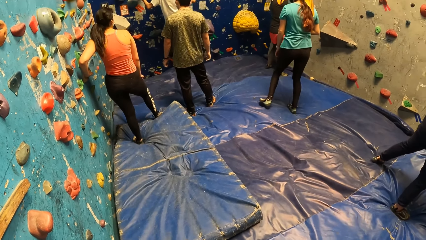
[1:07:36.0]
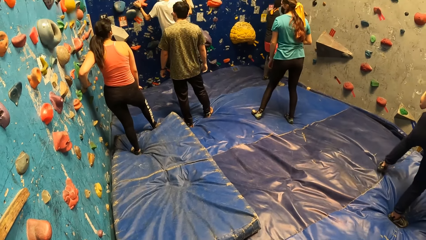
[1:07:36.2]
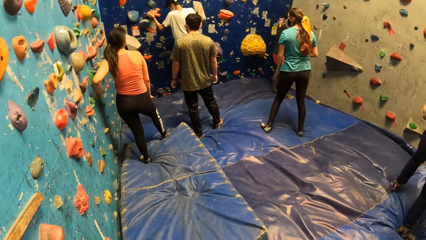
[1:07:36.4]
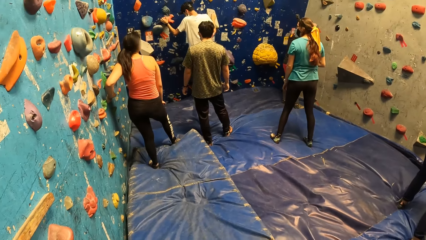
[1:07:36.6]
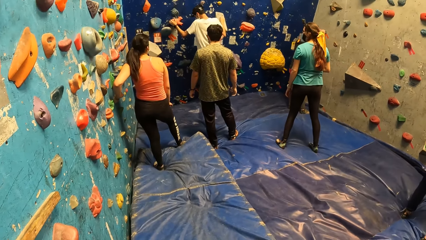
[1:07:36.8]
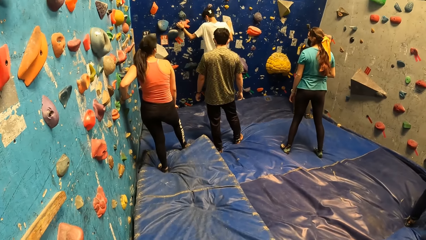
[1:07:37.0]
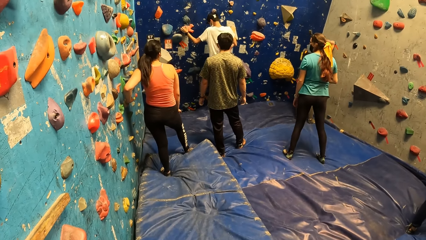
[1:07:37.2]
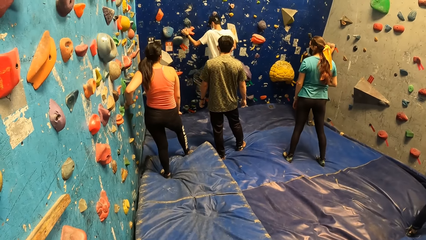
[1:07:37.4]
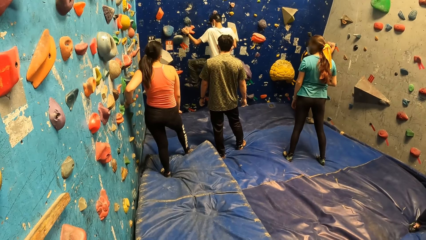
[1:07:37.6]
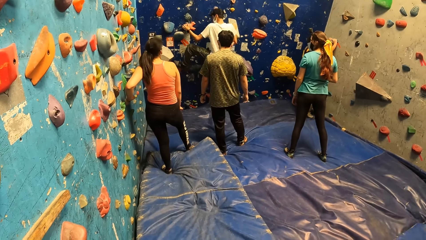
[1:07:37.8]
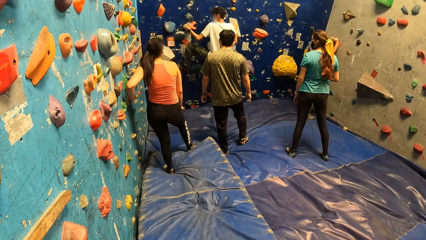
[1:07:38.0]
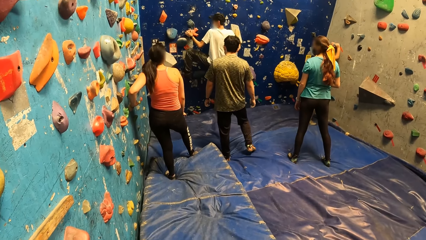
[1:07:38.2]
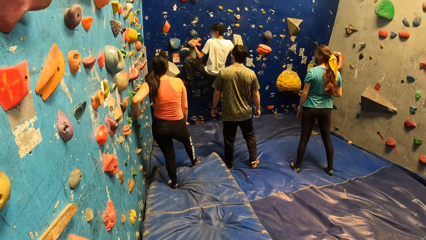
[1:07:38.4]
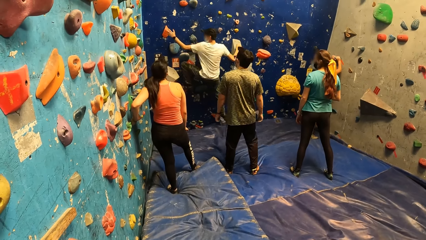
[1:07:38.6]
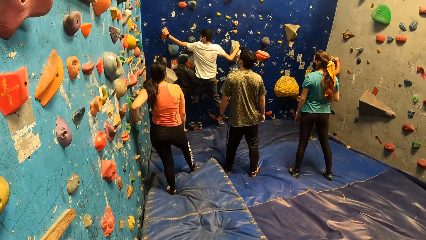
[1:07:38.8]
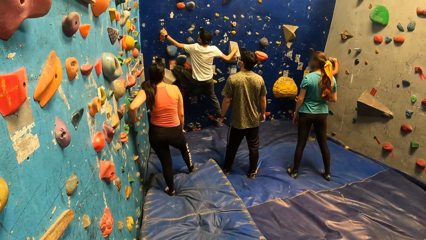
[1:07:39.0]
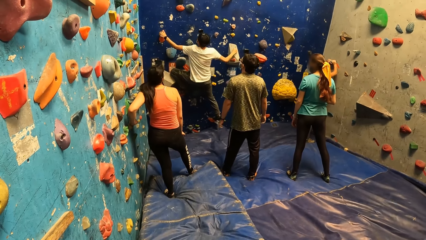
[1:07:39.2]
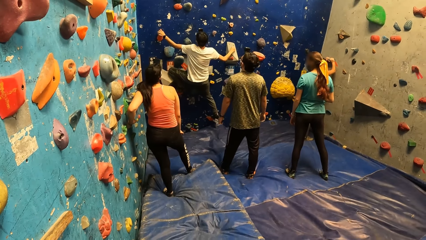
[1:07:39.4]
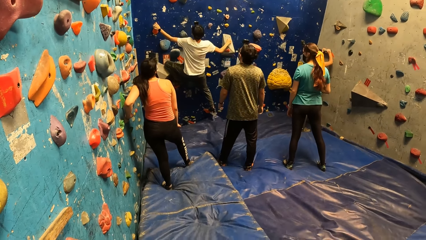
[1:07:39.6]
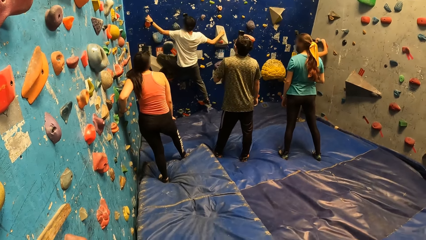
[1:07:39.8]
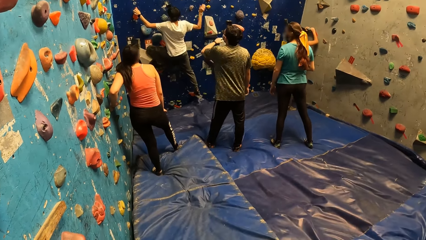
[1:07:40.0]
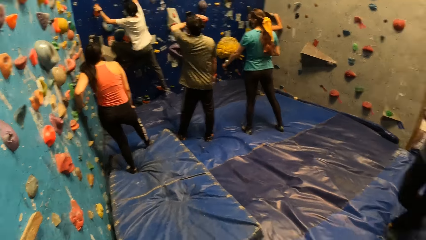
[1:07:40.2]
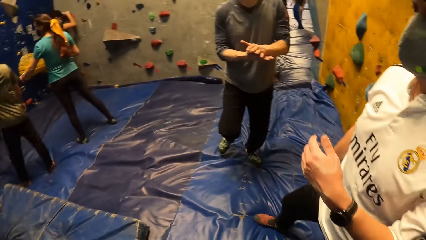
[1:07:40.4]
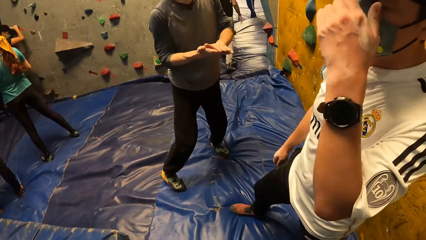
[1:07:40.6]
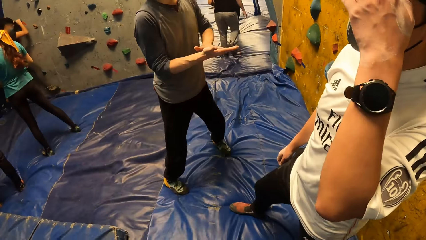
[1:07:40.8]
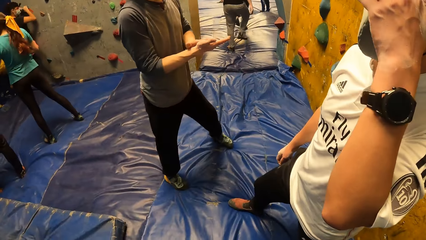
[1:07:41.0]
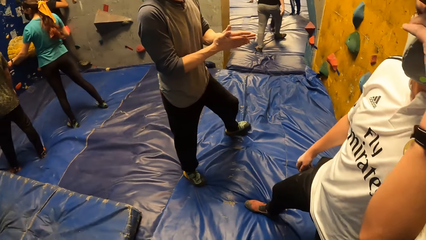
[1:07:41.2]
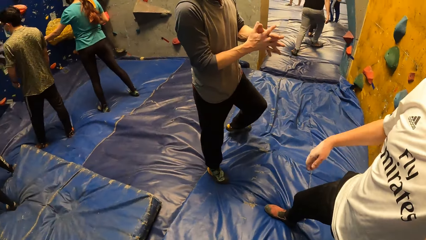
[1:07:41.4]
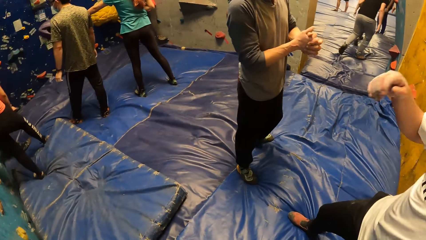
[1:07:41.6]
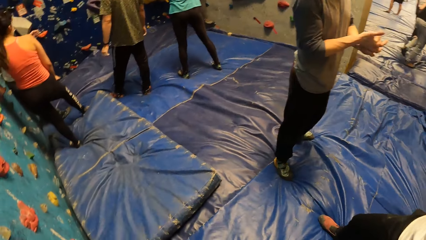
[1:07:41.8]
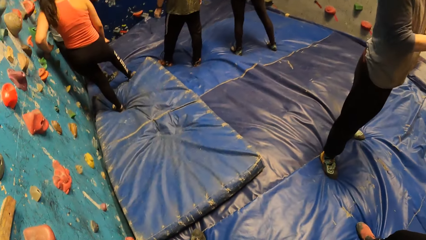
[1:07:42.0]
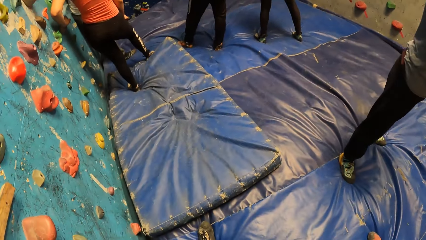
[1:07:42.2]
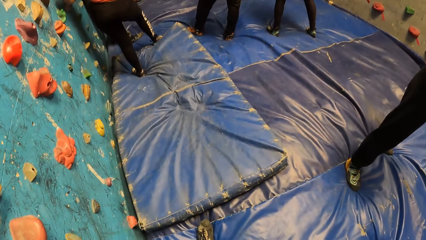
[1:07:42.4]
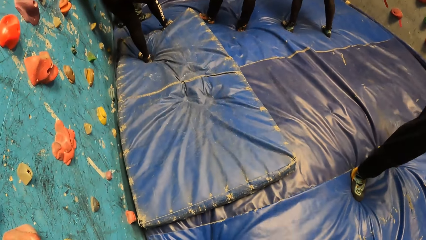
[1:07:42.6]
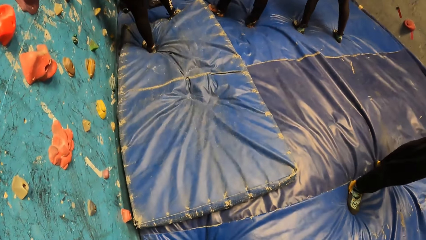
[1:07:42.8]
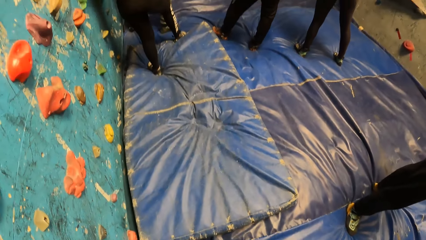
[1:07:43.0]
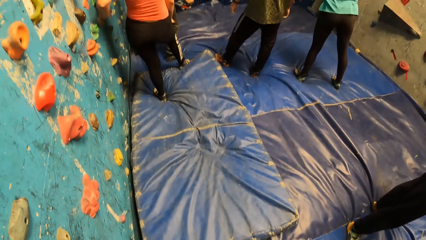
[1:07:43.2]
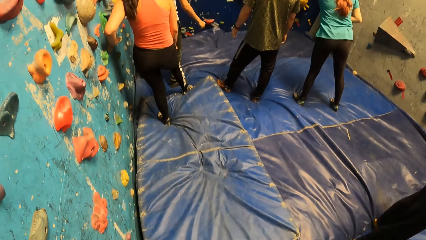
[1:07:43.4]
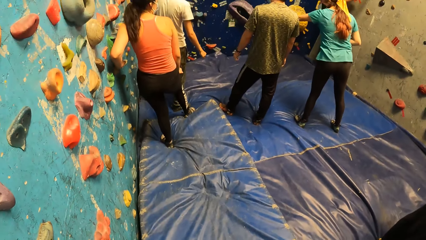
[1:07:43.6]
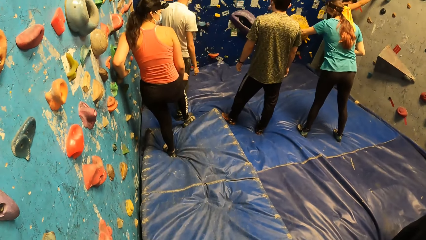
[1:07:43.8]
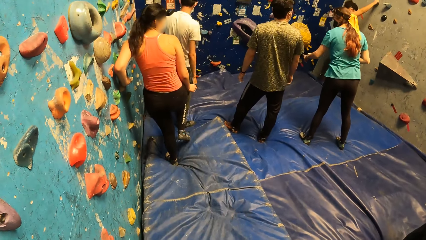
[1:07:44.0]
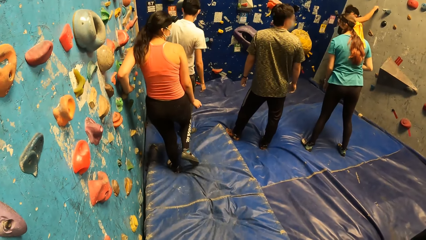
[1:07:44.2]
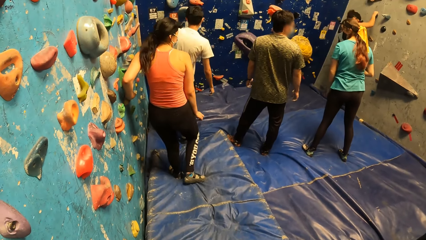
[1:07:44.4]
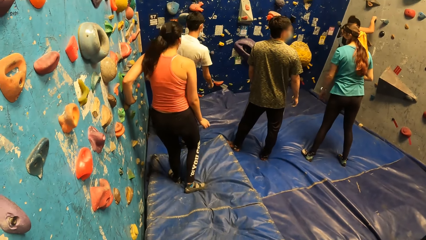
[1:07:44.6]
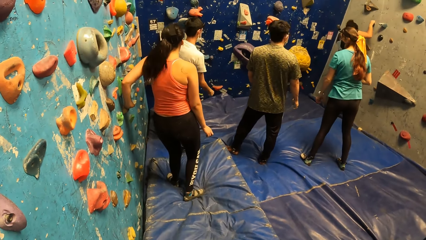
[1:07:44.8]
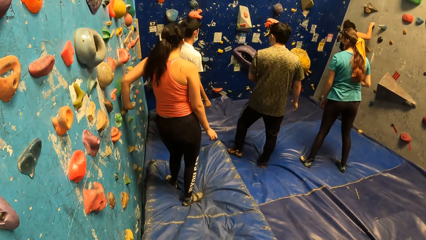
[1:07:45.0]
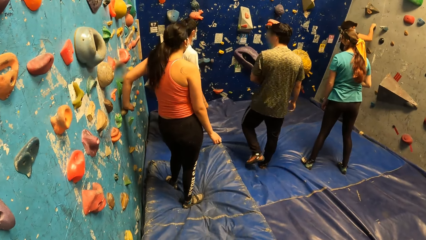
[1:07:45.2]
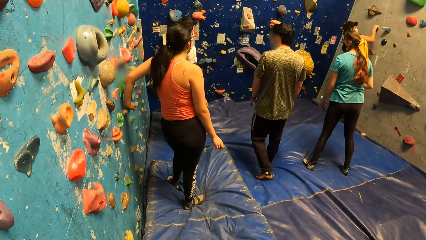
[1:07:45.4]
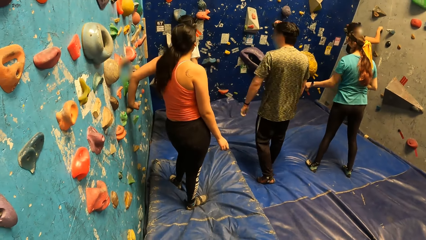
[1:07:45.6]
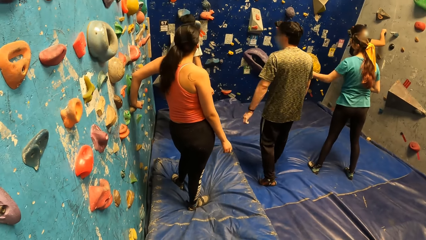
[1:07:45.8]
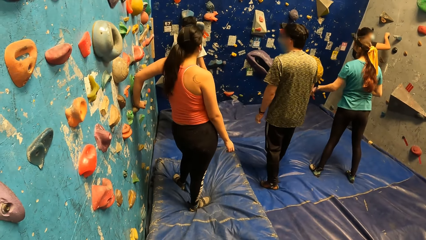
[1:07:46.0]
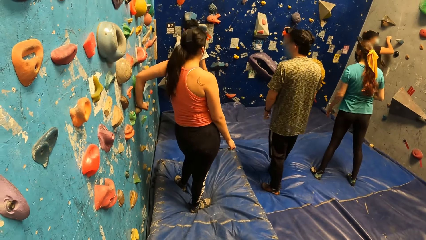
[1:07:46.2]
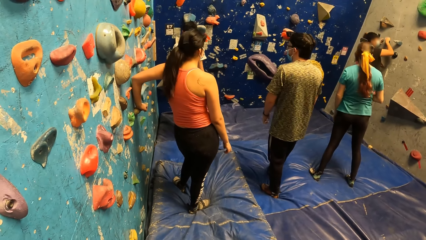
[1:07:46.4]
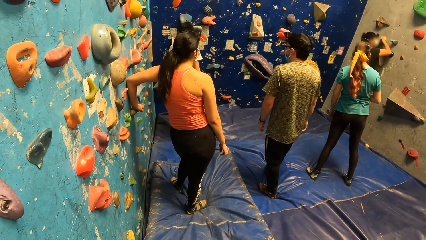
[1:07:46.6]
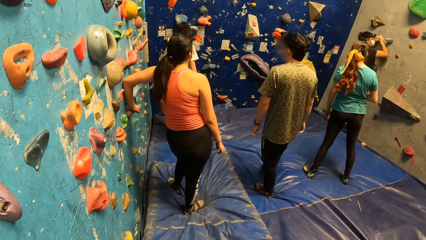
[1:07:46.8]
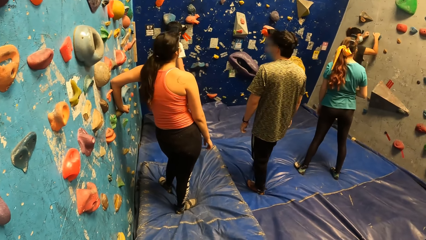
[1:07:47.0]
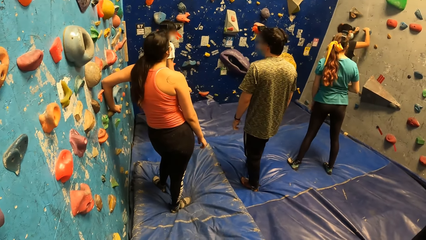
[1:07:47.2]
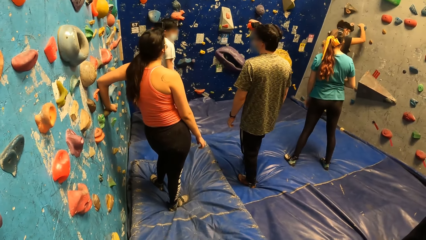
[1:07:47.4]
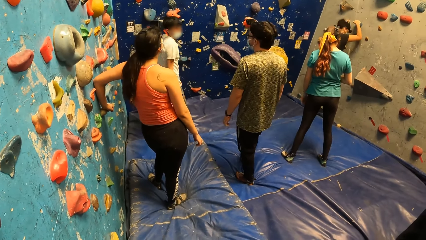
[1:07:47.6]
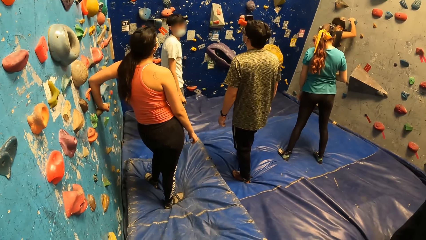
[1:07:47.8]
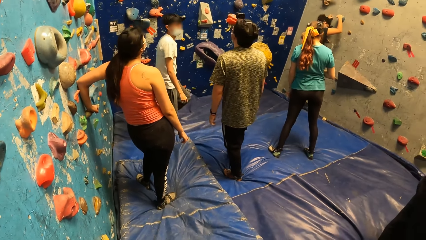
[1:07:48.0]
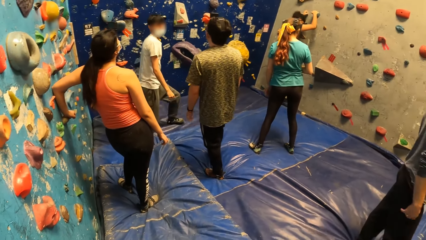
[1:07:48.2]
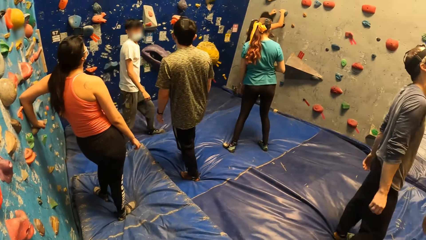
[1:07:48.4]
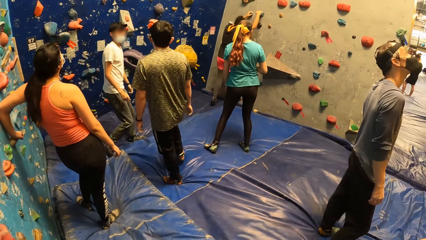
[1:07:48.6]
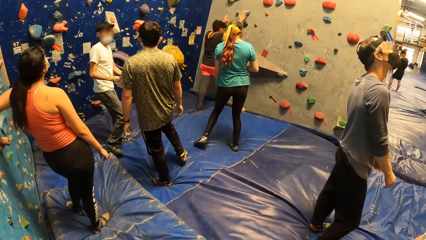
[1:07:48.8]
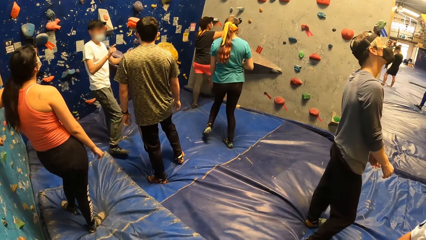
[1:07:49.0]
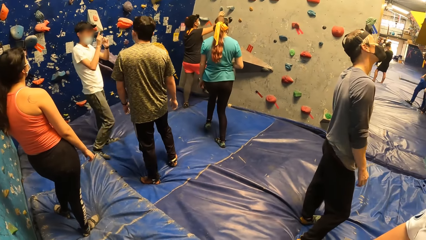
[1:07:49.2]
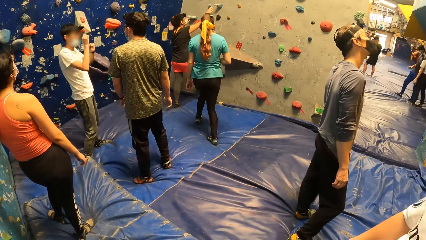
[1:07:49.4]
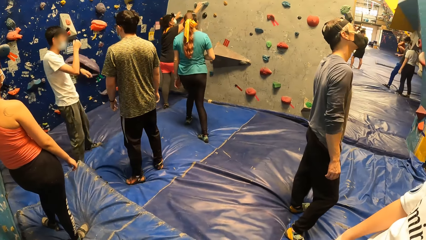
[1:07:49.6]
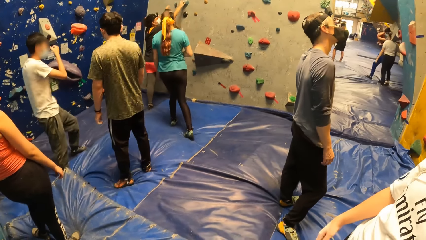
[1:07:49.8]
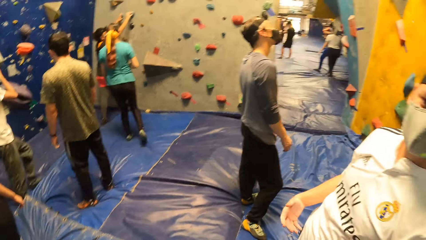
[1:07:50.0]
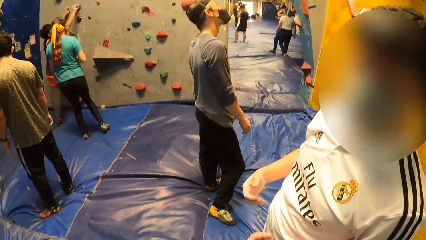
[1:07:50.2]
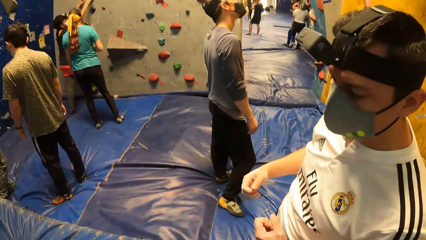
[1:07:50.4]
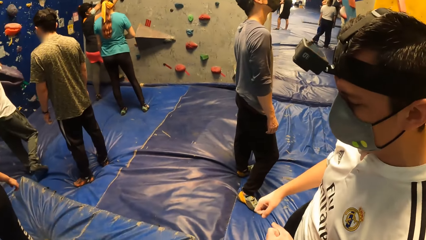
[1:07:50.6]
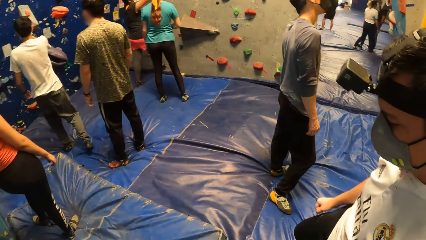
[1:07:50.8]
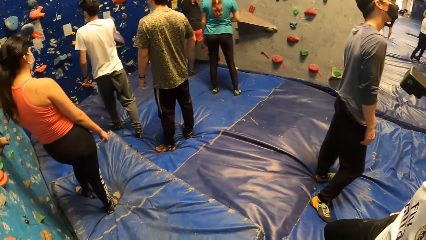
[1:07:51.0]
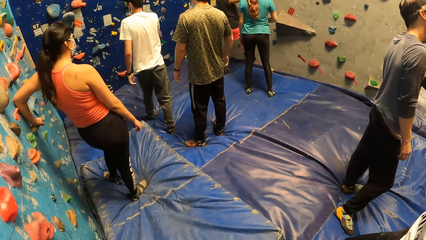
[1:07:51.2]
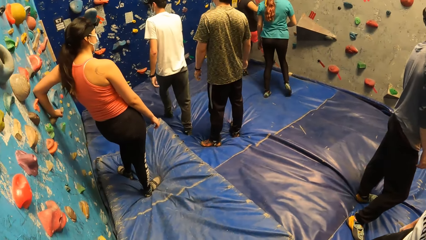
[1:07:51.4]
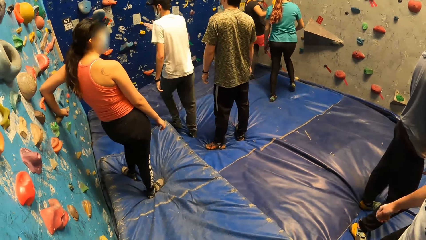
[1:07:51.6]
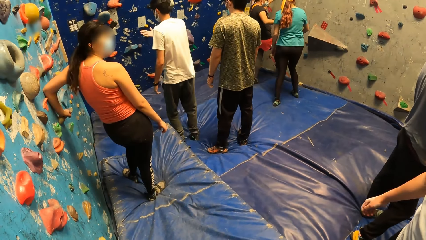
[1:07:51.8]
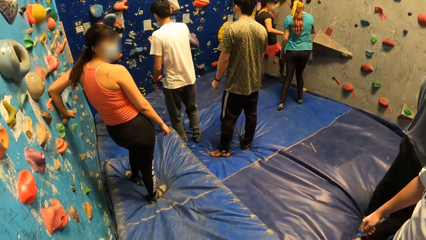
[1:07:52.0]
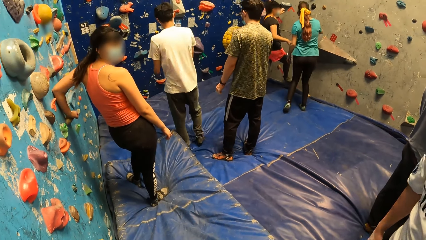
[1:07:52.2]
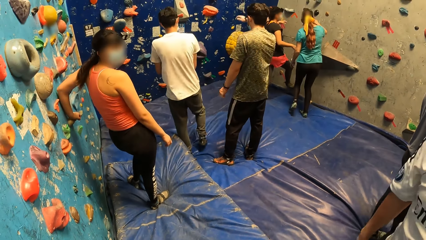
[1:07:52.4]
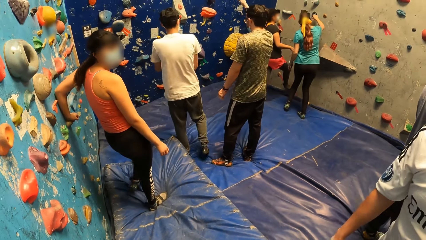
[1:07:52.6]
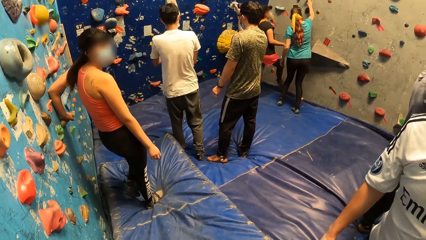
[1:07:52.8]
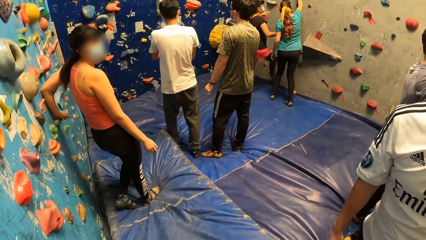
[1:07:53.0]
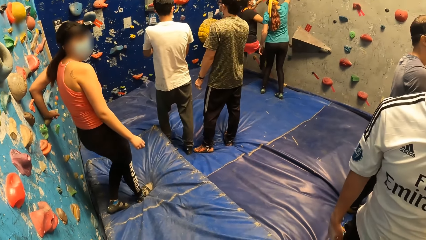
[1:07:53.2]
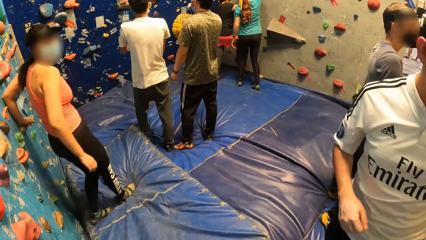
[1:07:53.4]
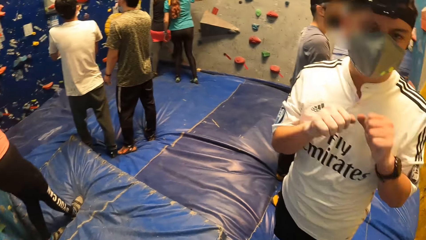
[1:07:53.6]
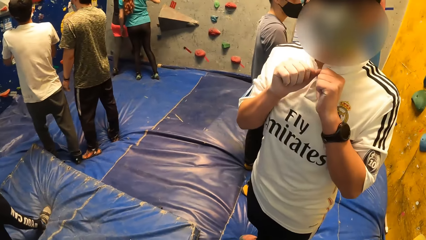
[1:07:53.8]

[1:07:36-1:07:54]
A woman holds a wall hold with hands. She climbs the rock wall with her hands and legs. The camera wearer stares at a man. Another man touches his face with his left hand. A third man puts hands together. The camera wearer looks on the floor. A fourth man interacts with a fifth man. Another woman interacts with a third woman.
